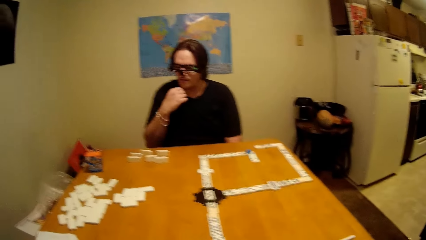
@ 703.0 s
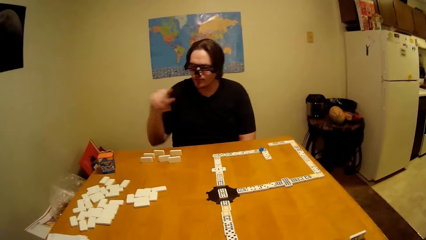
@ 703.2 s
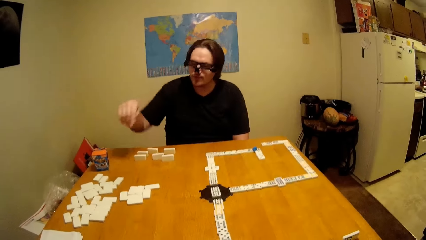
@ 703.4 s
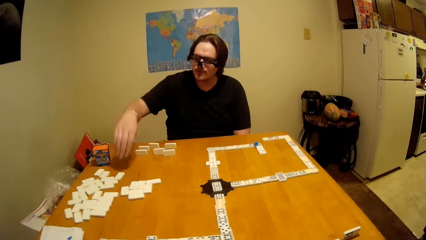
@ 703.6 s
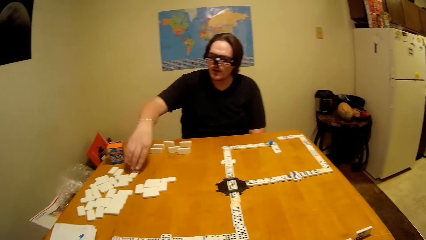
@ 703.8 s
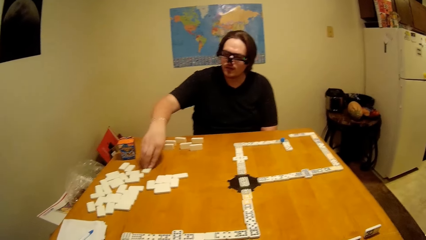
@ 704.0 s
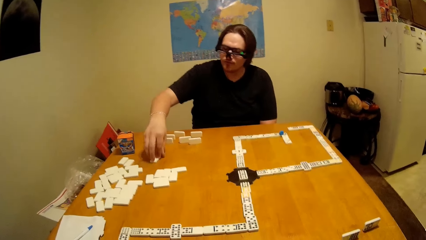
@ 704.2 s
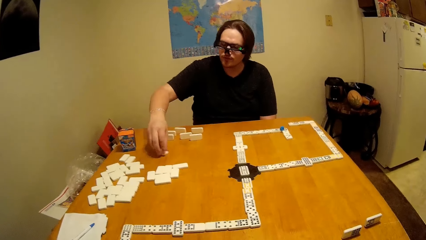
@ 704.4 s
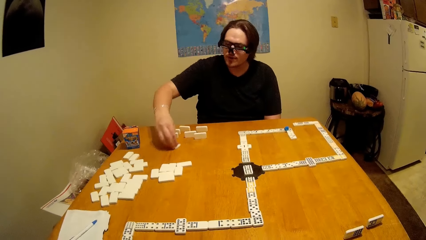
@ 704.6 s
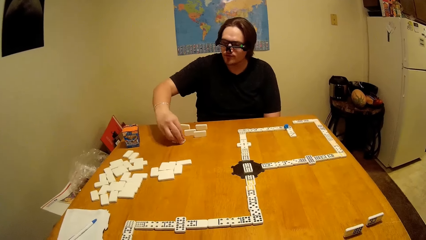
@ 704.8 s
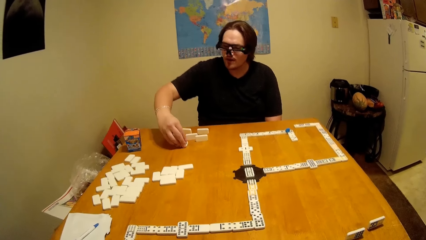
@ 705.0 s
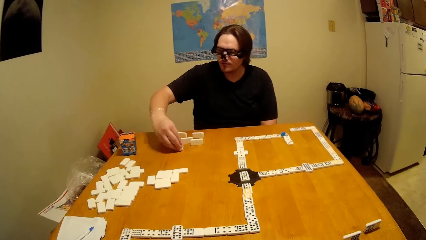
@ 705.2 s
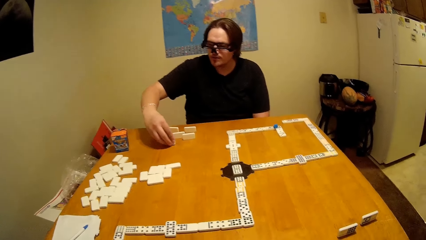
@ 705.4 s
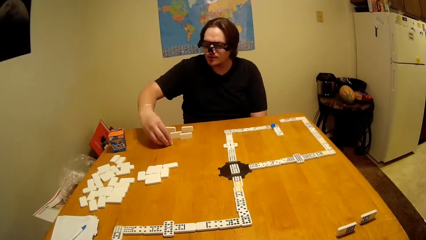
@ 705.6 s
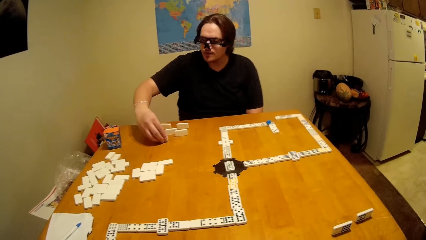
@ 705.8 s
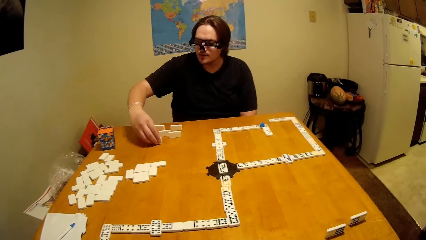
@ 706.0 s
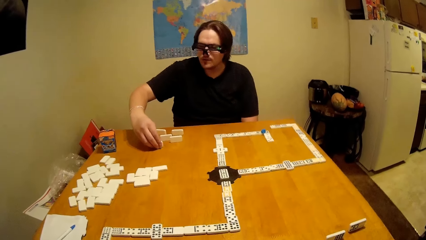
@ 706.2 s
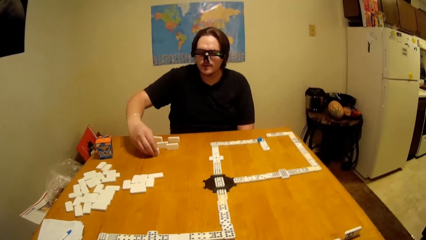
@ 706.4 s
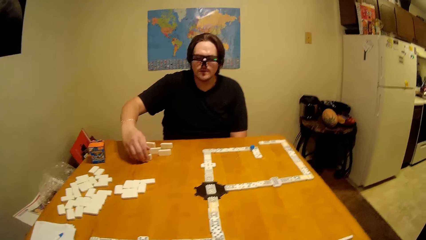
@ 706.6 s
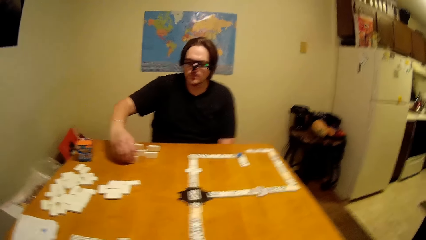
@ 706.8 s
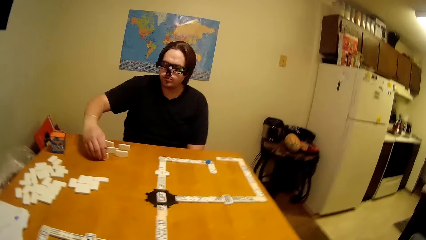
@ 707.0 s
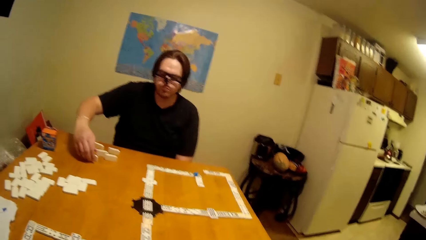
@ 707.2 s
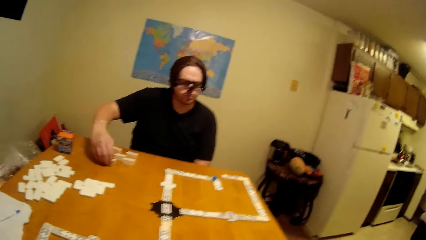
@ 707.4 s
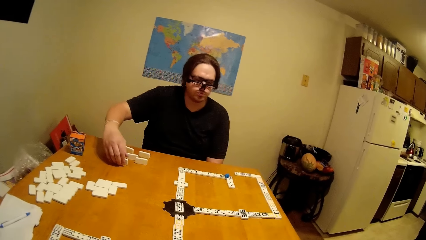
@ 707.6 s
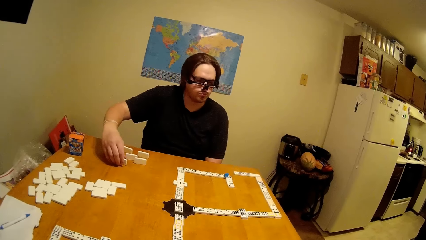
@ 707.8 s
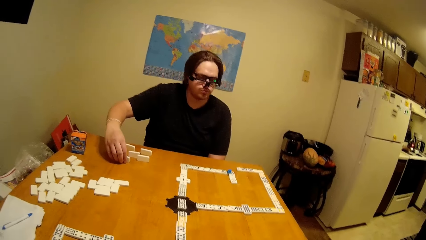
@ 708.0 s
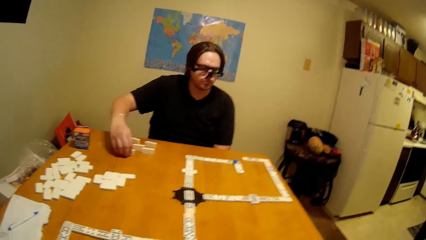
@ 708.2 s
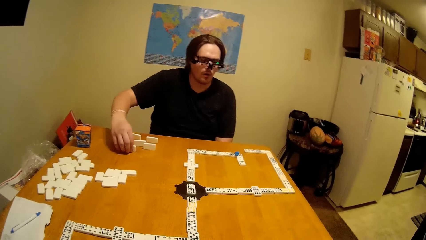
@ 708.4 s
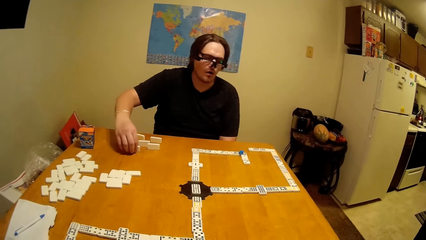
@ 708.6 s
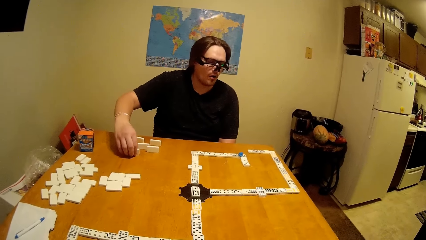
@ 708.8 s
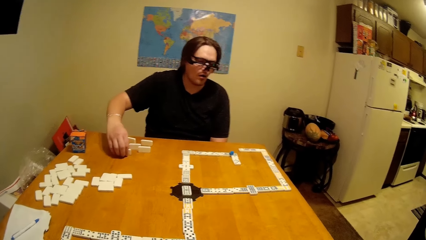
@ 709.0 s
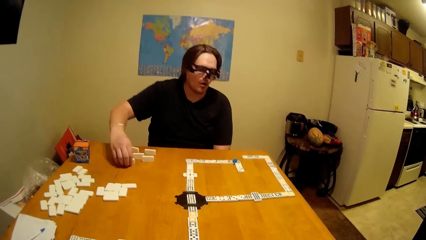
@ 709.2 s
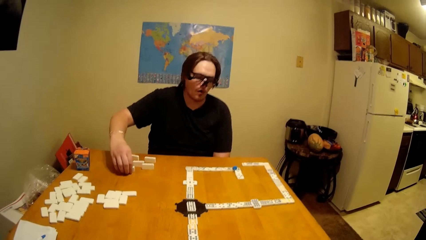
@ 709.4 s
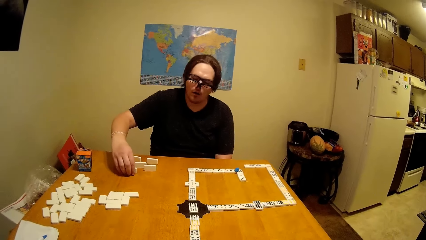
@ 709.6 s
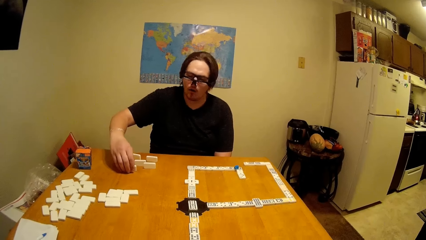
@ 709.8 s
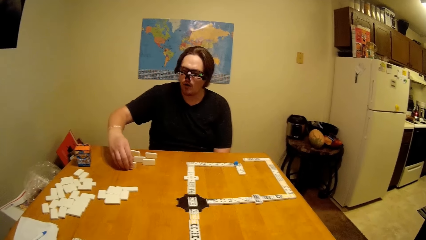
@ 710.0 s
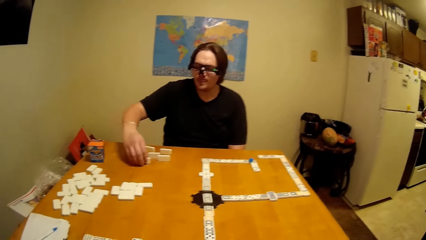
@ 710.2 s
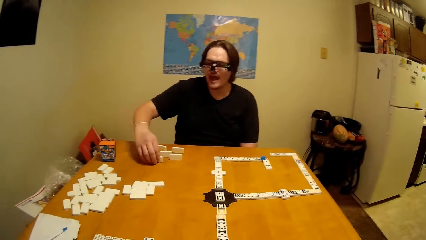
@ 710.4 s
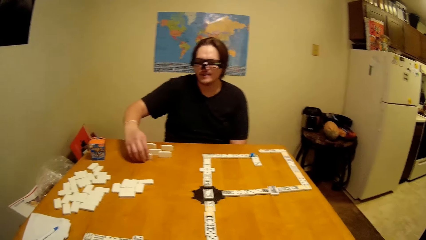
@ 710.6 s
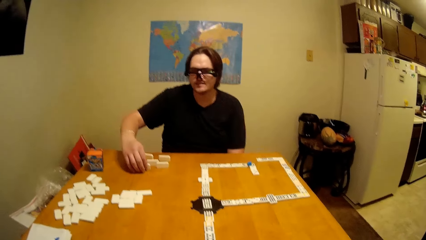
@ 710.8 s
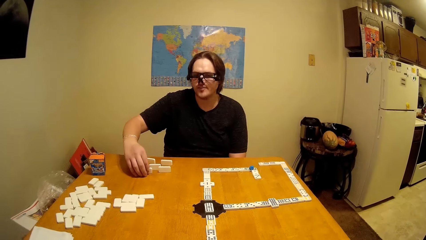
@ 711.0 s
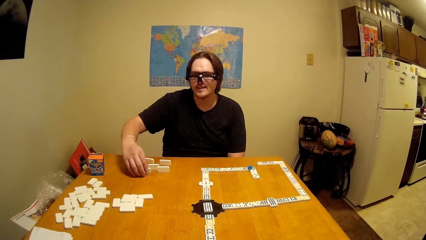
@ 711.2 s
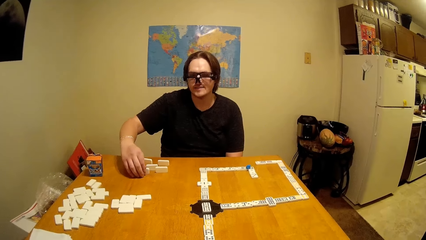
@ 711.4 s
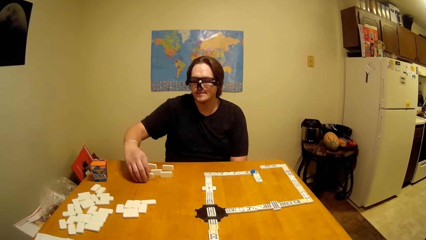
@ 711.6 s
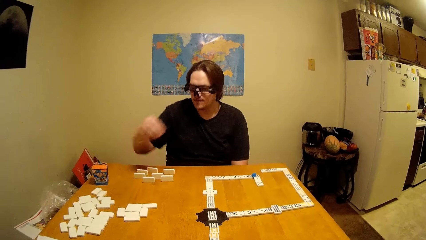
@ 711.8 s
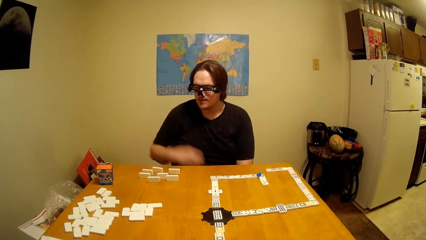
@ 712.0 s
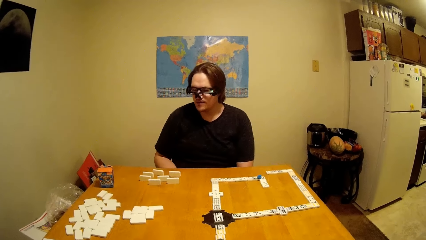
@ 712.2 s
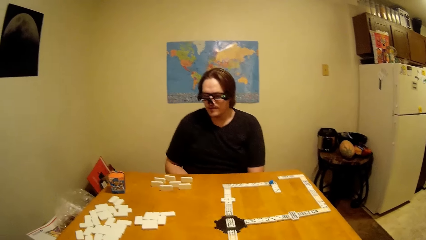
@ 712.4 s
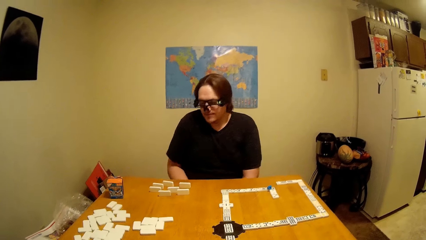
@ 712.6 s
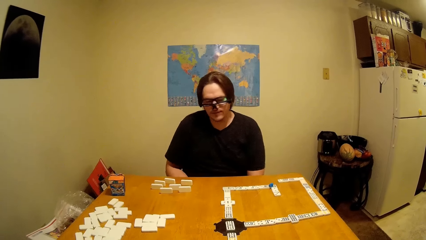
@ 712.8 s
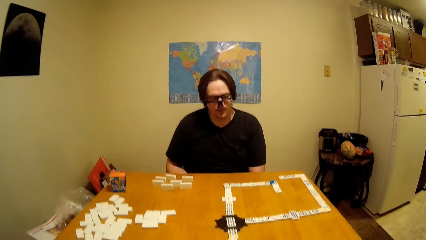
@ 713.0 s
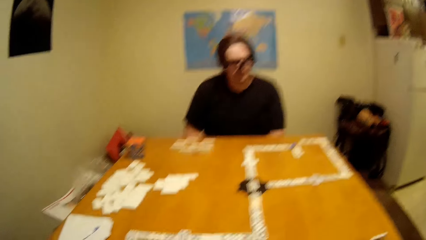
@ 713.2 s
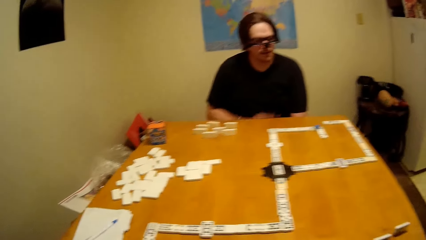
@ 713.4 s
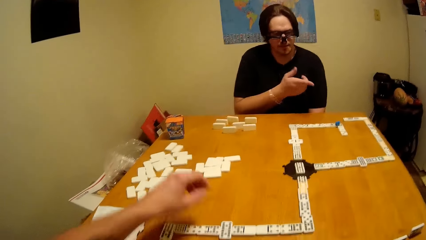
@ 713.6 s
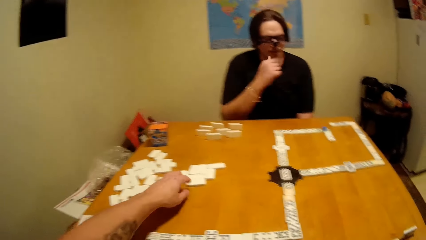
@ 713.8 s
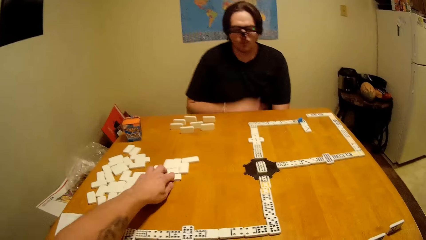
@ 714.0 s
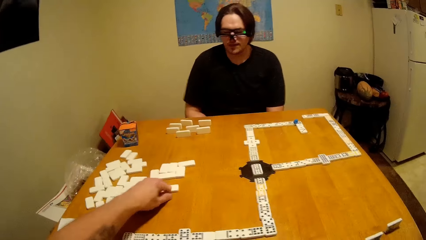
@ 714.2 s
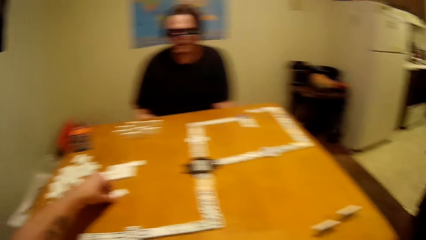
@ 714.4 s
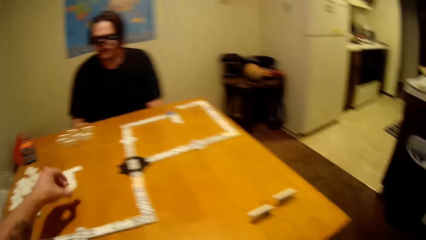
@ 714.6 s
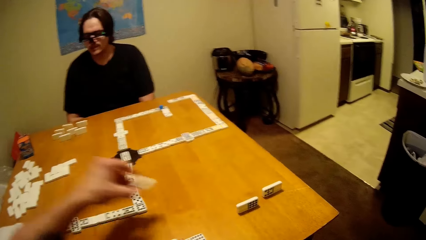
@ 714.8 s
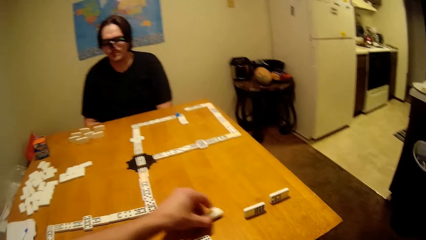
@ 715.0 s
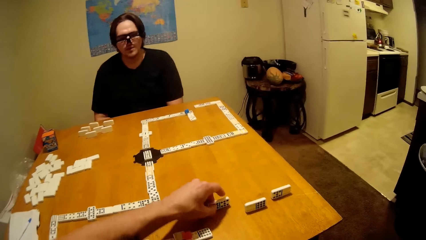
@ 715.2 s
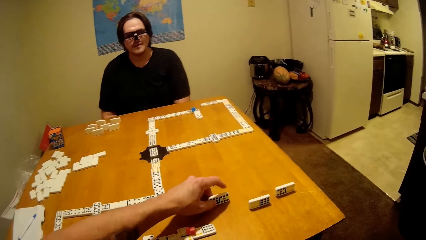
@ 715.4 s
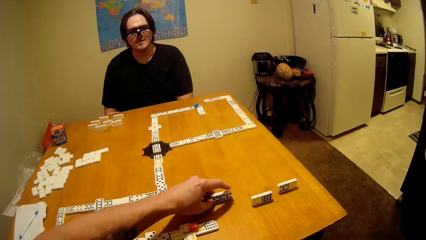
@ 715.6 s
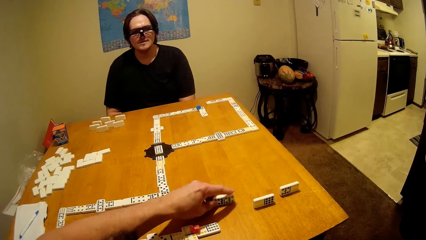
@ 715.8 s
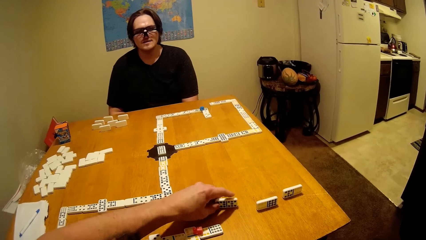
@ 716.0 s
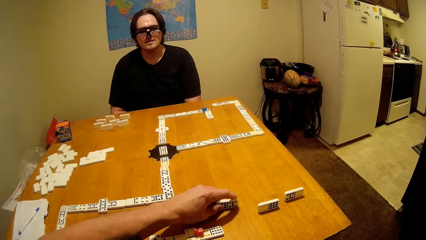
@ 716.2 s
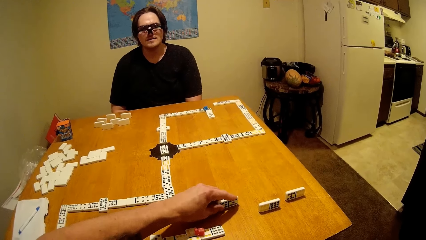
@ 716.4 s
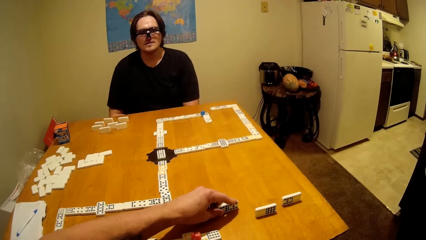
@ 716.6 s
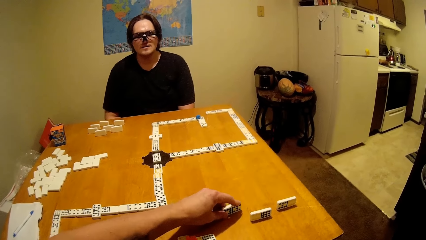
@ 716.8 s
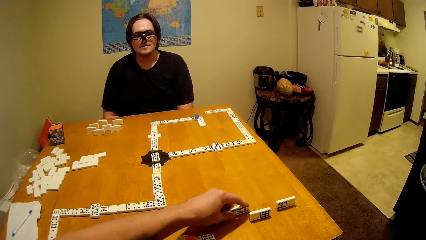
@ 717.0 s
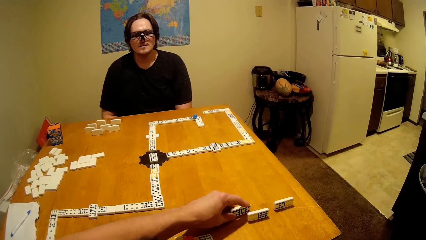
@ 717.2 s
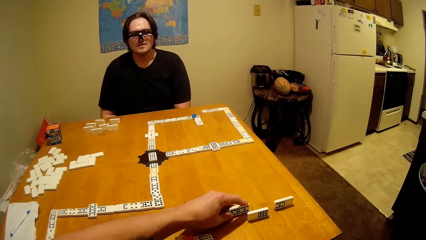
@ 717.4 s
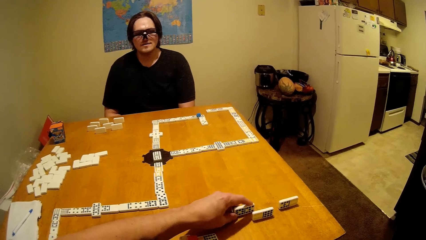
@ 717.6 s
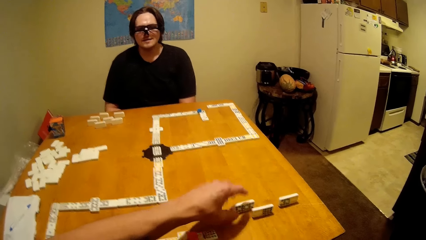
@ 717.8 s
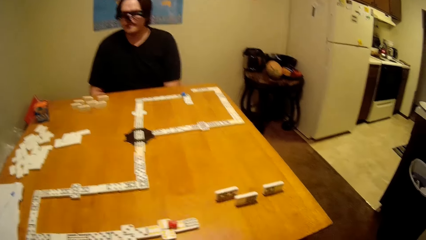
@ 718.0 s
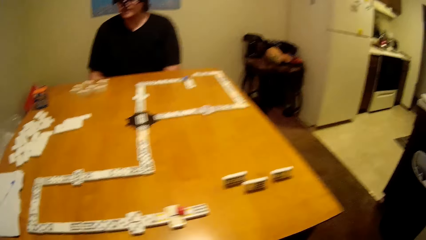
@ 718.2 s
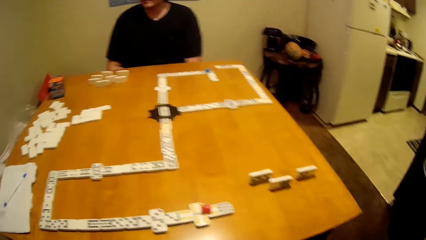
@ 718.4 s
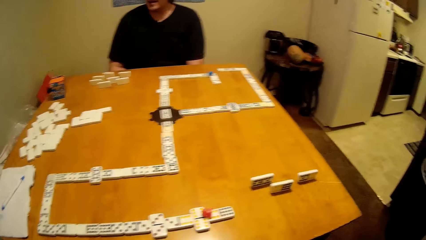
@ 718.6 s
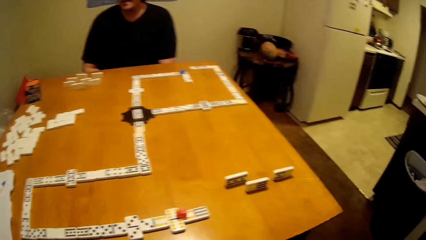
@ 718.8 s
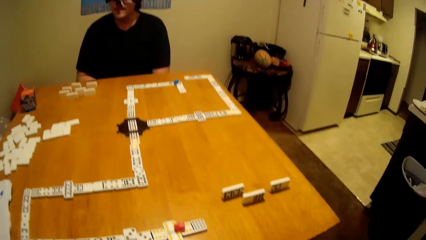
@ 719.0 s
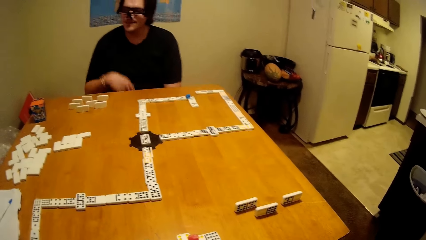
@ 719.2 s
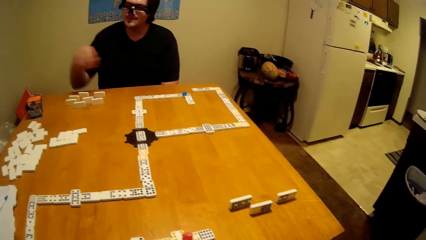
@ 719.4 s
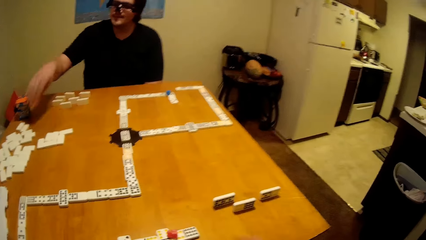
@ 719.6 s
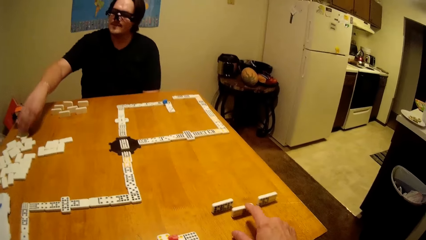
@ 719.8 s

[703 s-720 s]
A man takes a piece of dominoes or dice. The man puts the piece of dominoes down and talks to the camera wearer. The man lifts up the hand. The camera wearer takes a piece of dominoes. They put the piece of dominoes down and play the dice.
